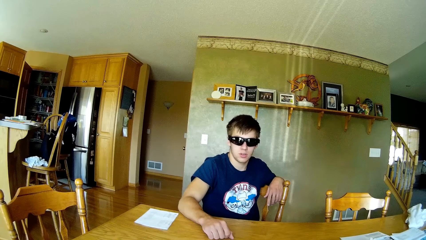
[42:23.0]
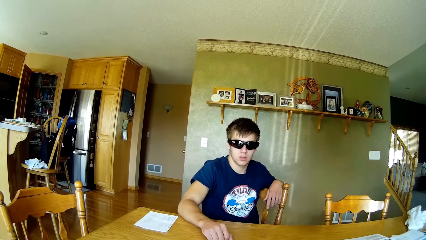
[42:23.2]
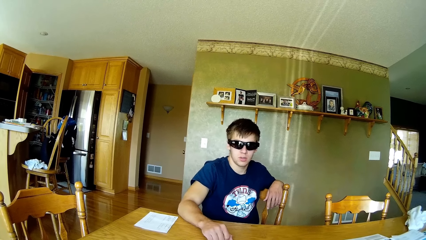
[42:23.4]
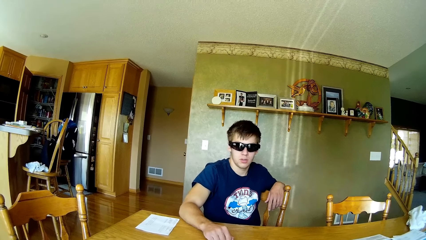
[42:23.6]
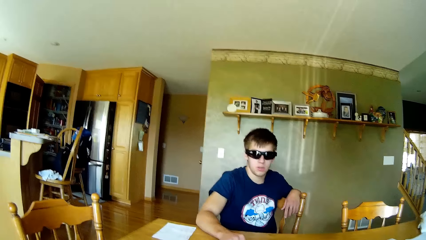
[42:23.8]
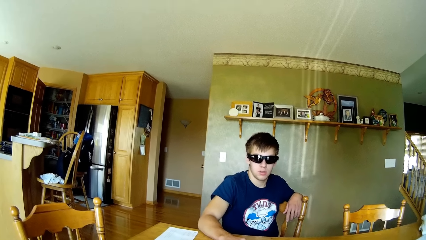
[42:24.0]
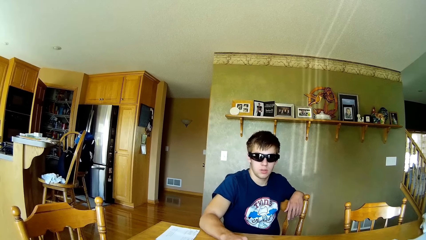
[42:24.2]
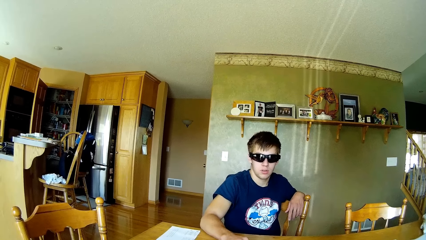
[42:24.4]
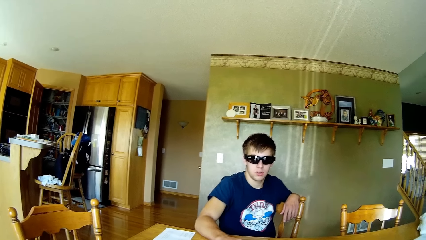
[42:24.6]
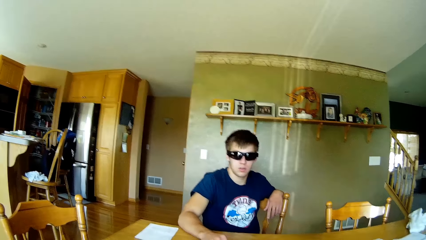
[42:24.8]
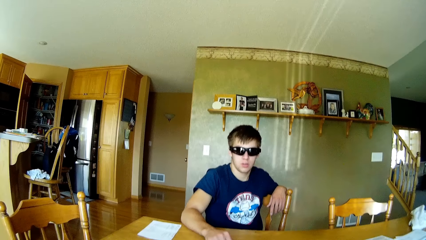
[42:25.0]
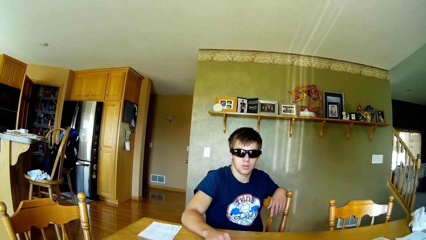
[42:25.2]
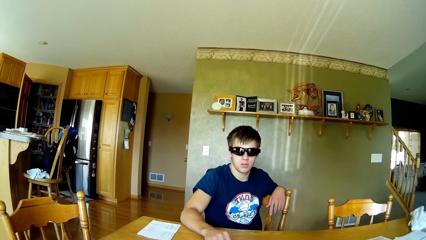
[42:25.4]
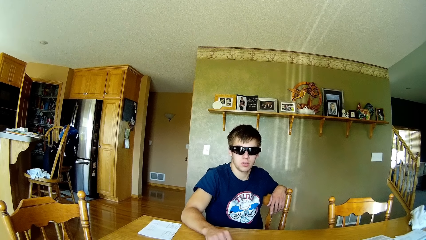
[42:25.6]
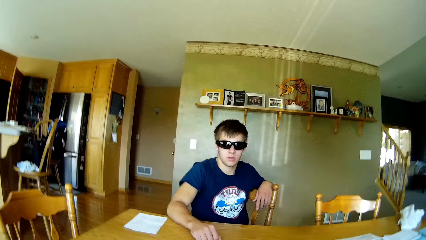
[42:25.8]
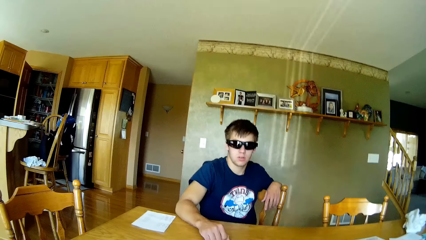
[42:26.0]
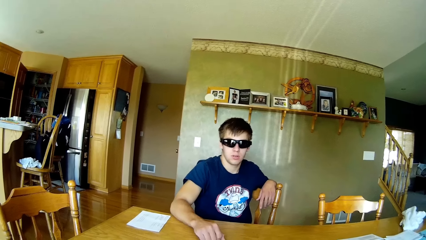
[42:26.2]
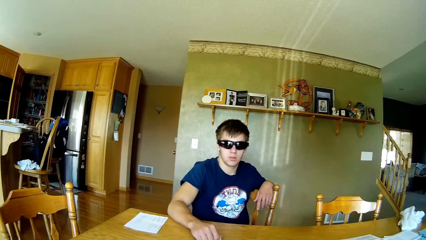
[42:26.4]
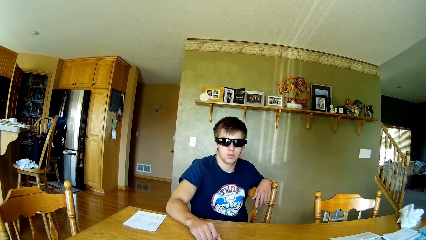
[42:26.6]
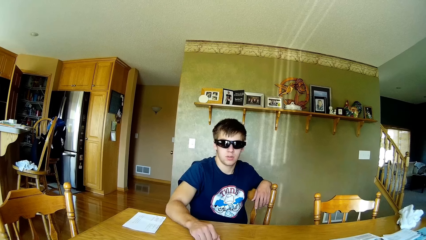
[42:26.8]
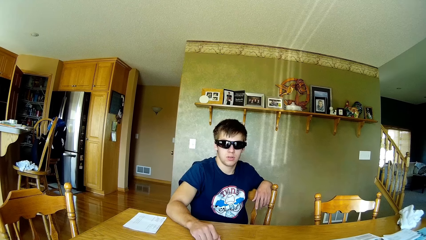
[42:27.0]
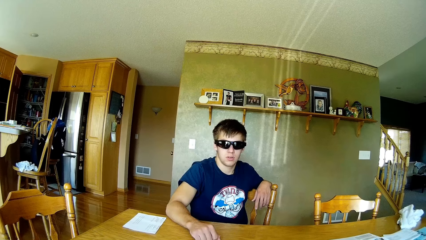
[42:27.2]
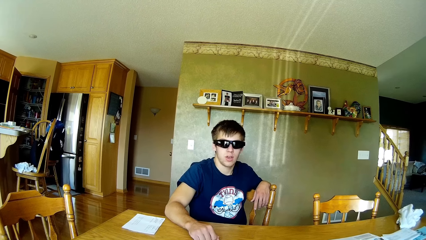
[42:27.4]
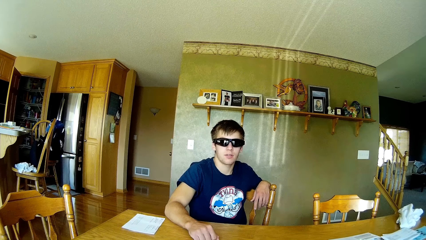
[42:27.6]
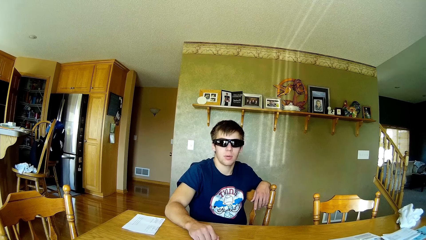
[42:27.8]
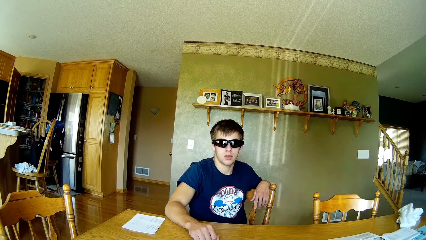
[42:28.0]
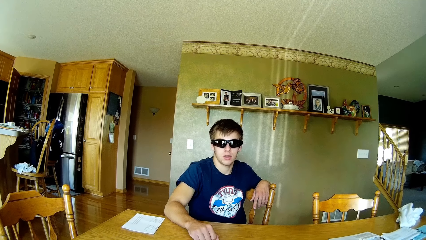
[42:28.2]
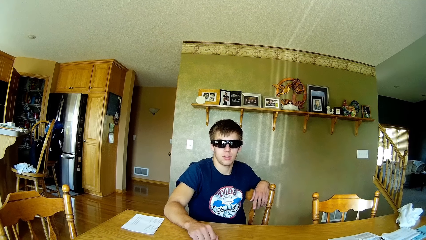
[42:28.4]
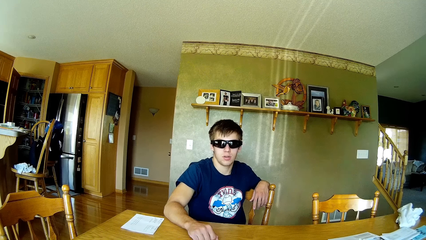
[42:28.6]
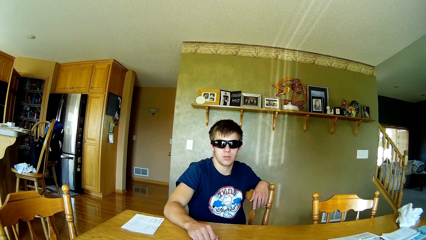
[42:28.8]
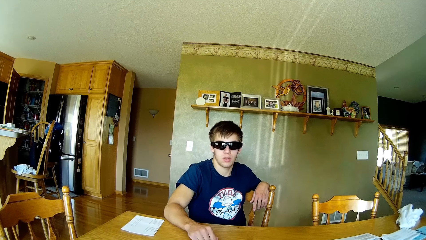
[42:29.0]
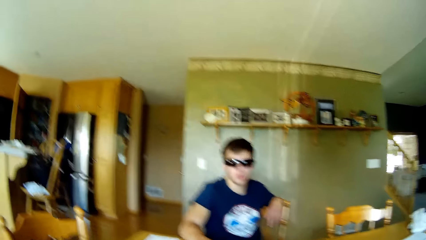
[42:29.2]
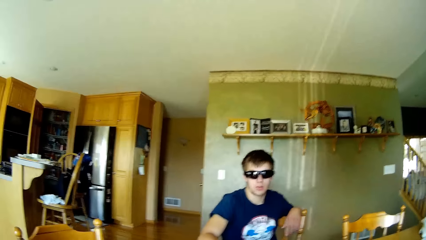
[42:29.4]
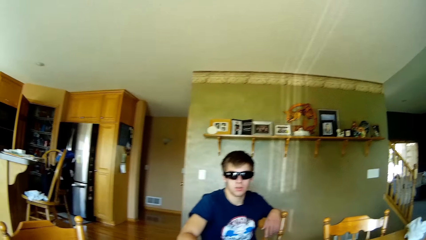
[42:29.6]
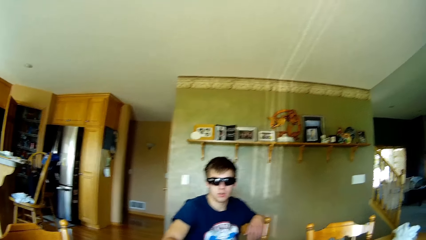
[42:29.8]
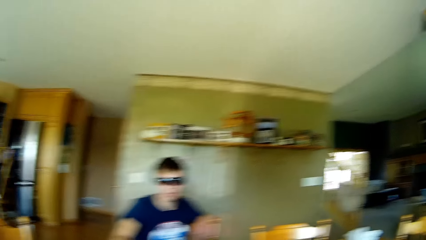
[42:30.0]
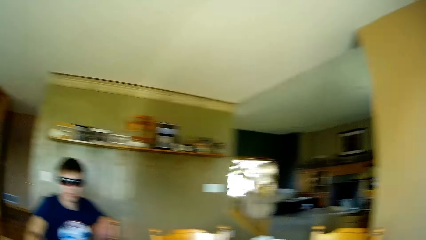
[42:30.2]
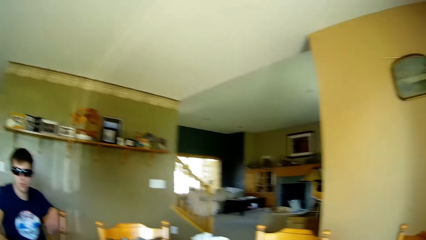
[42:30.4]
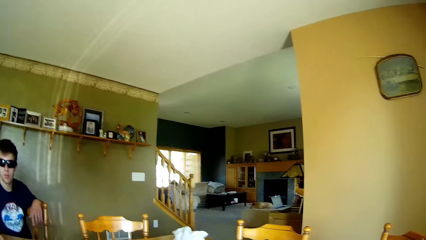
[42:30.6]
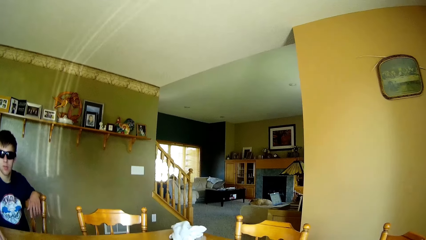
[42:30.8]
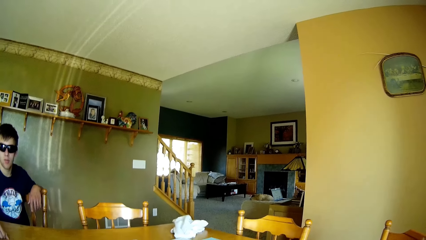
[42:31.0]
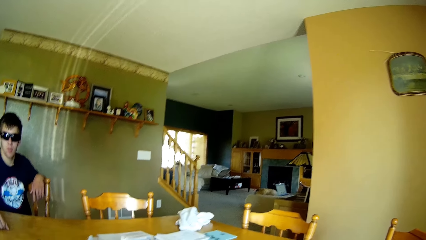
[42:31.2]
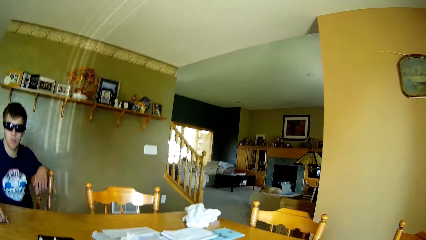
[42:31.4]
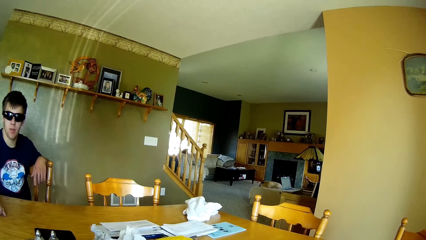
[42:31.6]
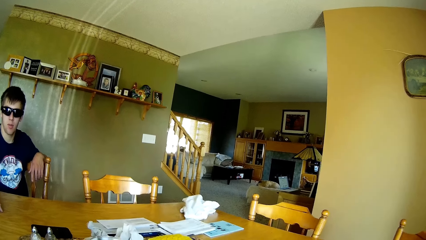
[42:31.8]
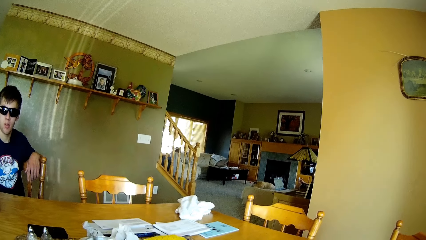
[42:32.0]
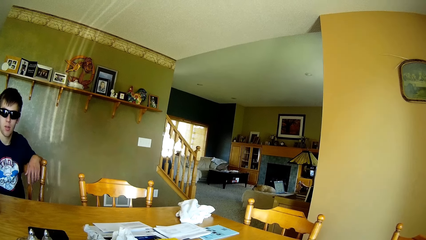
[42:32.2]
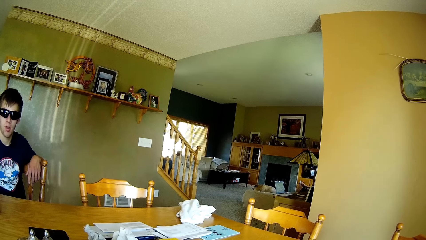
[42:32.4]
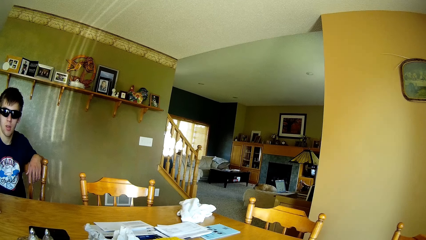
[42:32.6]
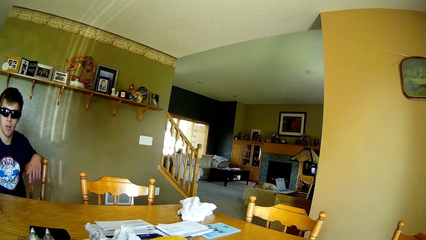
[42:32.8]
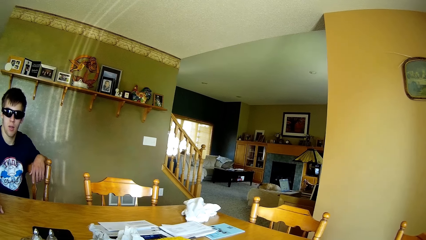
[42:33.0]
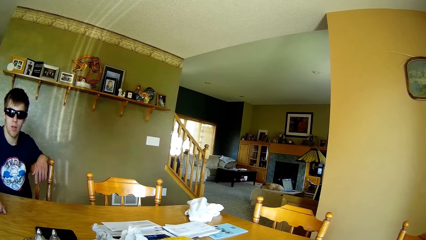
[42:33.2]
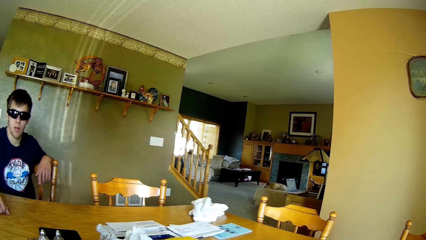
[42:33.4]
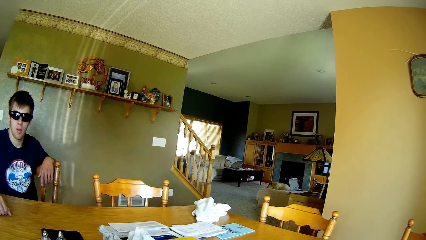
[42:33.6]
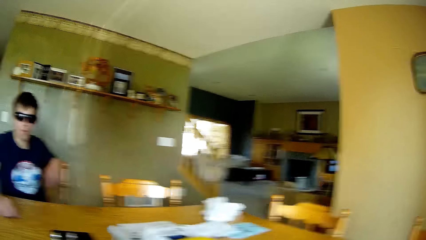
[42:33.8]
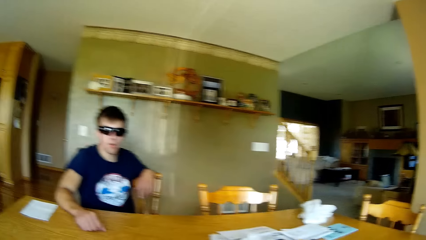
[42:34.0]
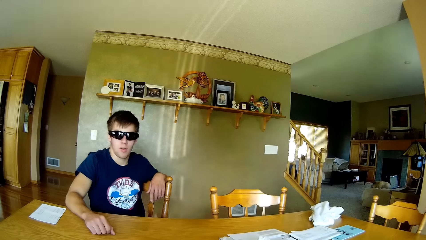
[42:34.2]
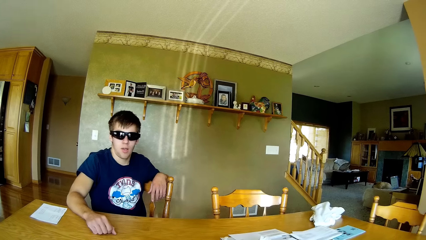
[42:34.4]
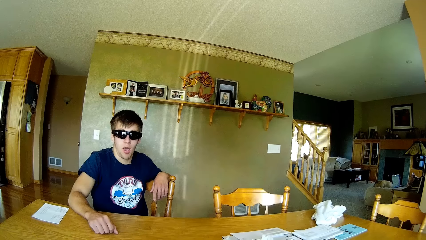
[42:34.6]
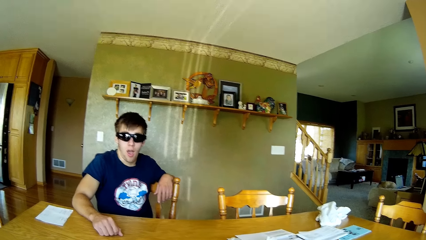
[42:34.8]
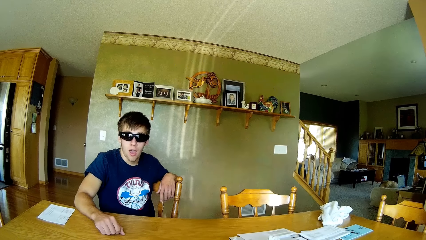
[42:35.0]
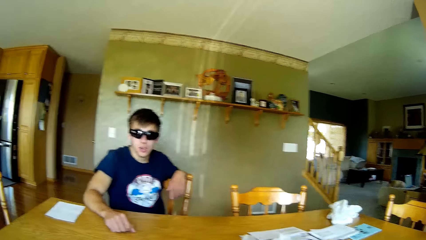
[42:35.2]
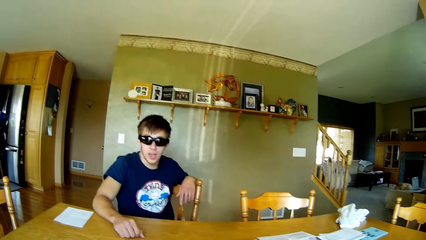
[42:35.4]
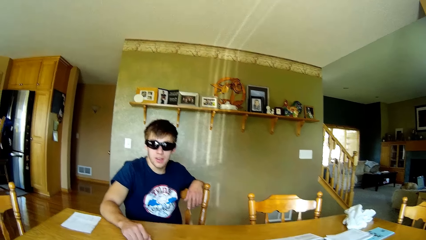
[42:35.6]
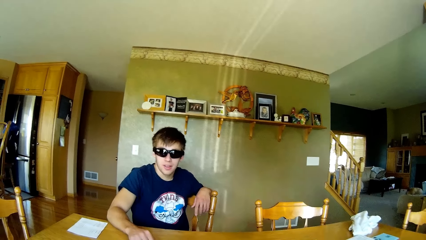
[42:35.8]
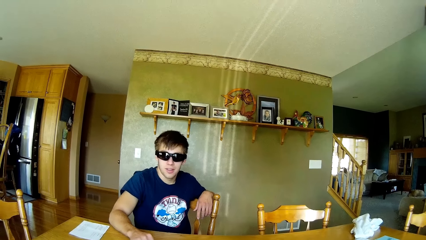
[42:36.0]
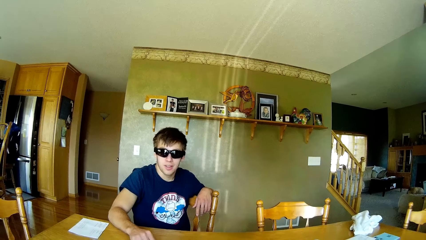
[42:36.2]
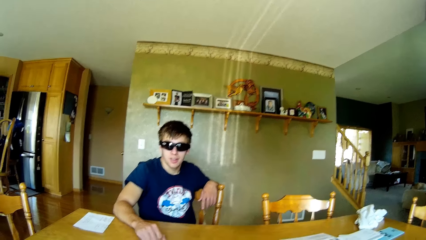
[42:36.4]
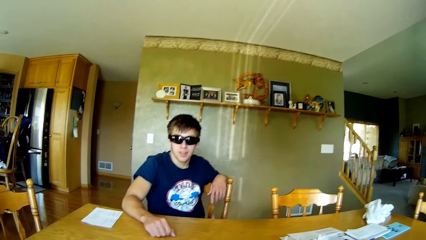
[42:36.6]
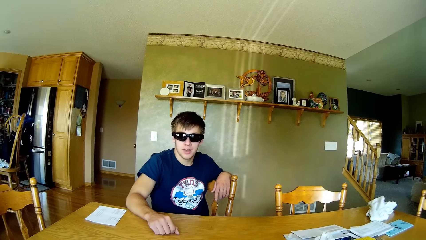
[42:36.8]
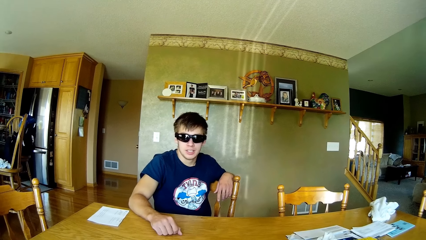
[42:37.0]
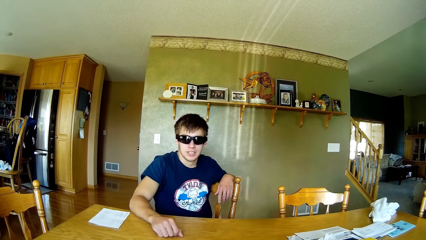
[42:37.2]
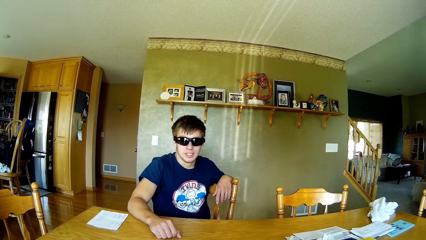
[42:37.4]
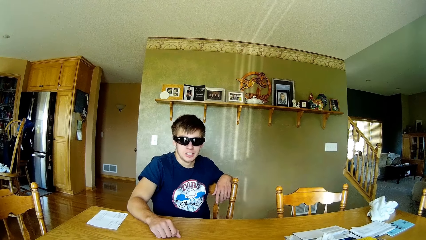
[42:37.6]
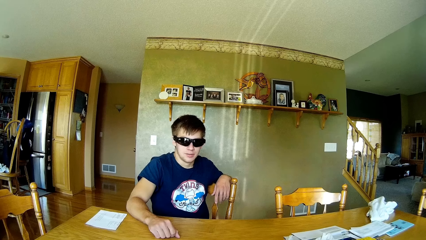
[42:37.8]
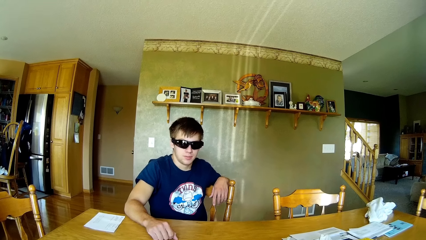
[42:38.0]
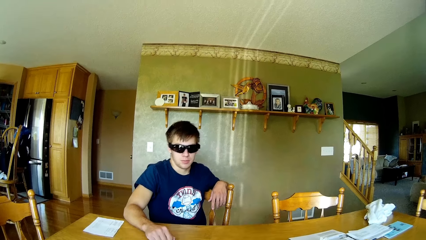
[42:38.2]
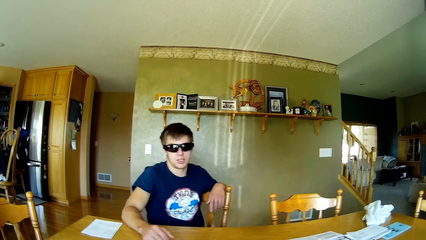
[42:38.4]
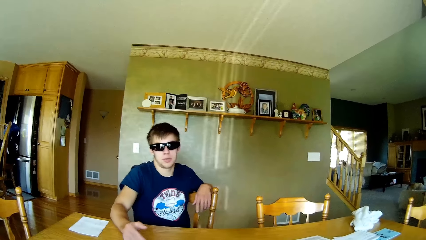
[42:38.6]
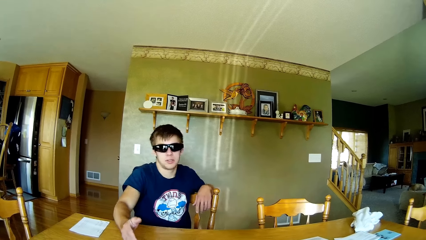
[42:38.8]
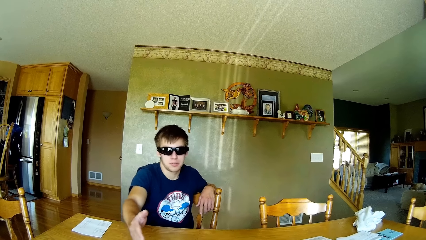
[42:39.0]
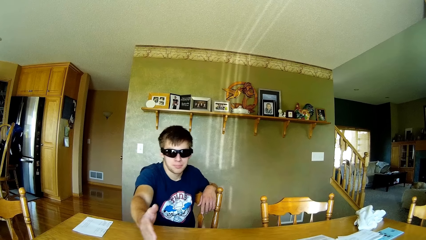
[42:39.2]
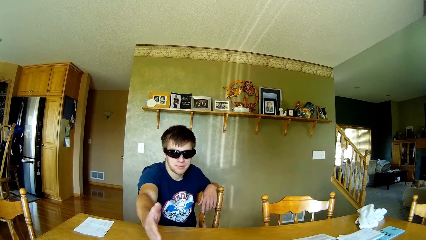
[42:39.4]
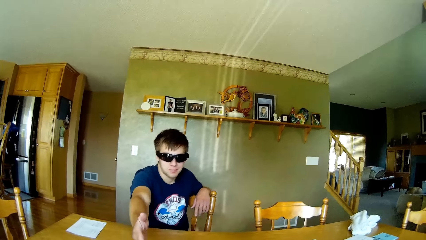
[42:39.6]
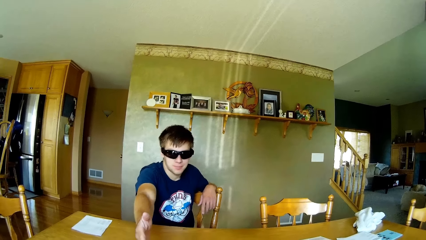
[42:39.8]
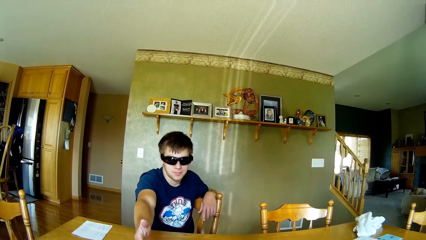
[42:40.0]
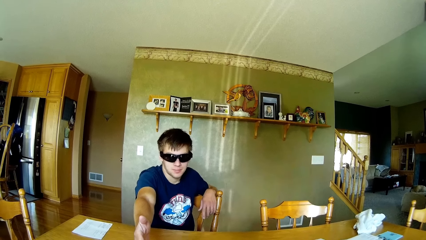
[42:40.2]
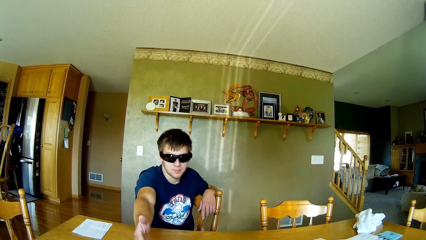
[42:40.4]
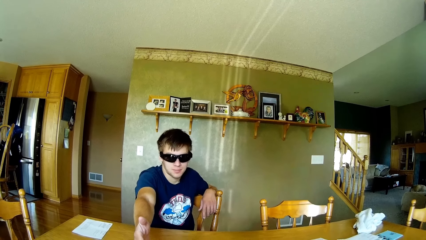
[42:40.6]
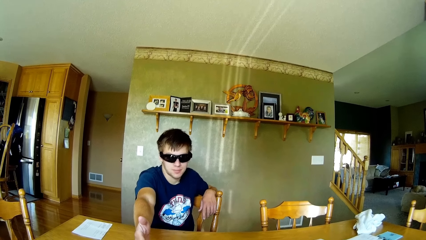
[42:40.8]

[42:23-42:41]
The camera wearer turns. They talk to a person. The person straightens his hand towards the camera wearer.
